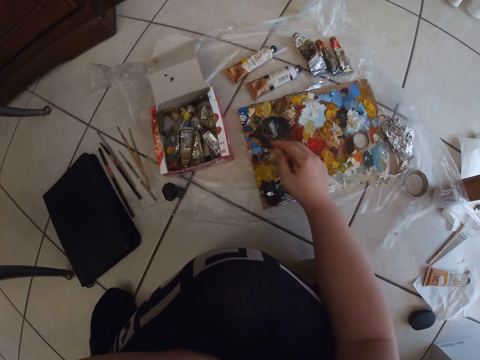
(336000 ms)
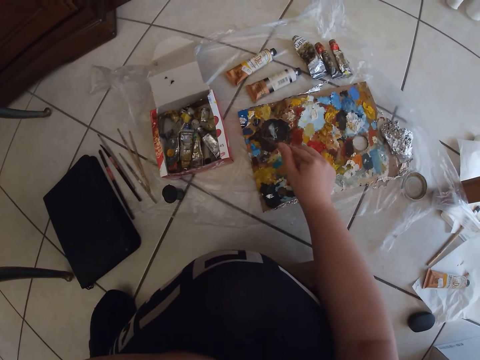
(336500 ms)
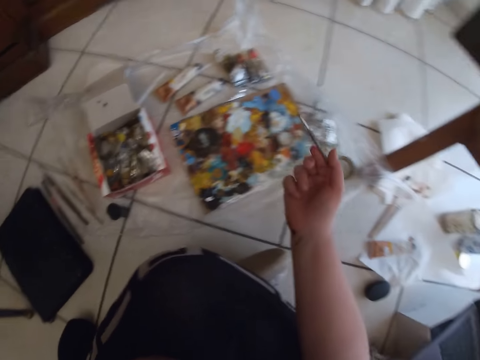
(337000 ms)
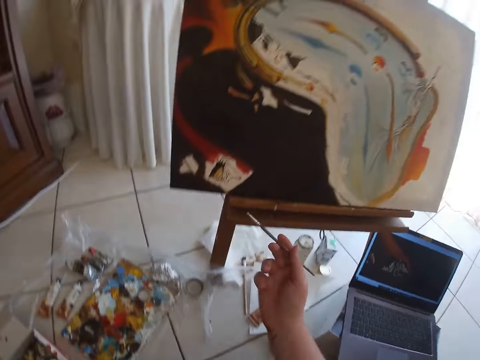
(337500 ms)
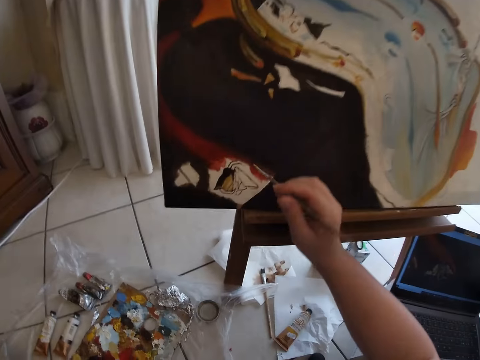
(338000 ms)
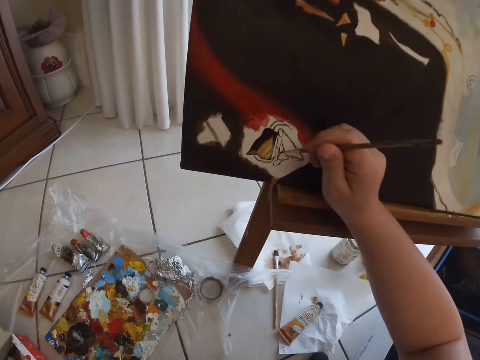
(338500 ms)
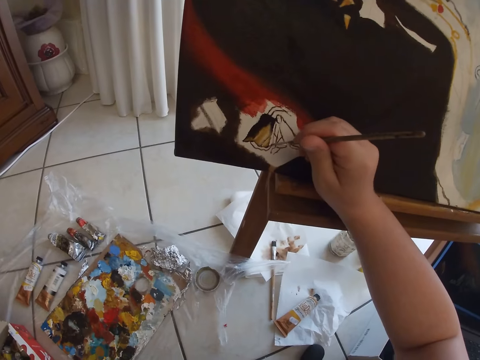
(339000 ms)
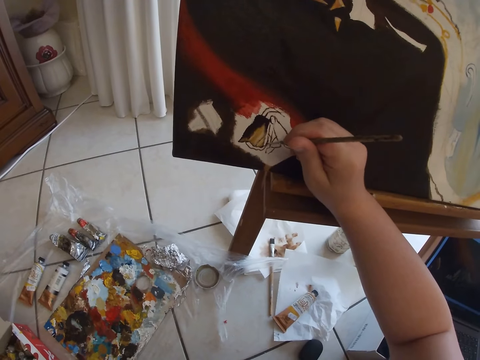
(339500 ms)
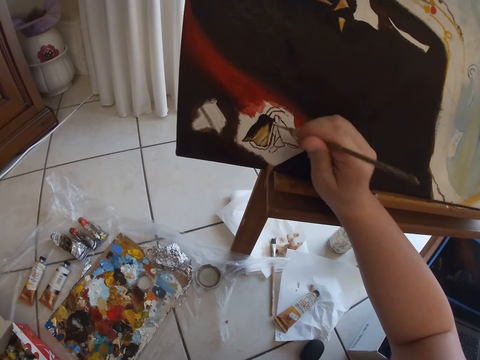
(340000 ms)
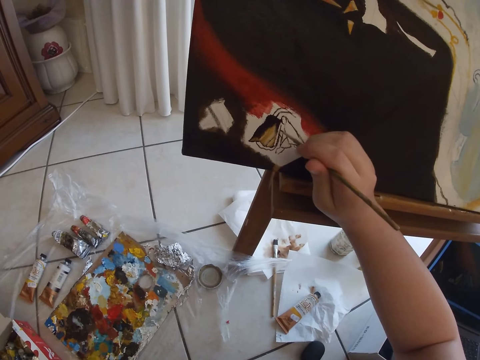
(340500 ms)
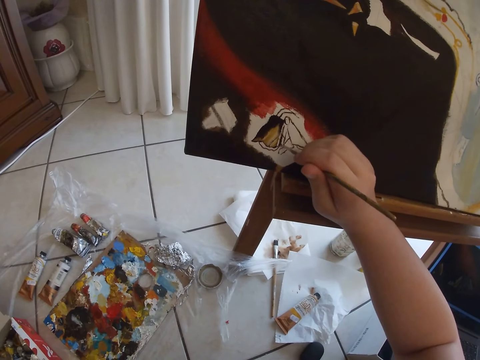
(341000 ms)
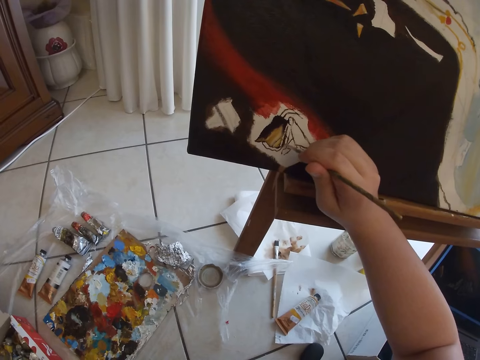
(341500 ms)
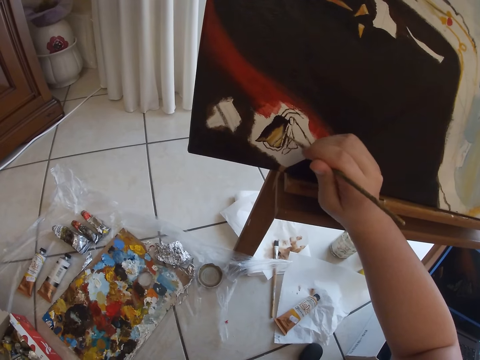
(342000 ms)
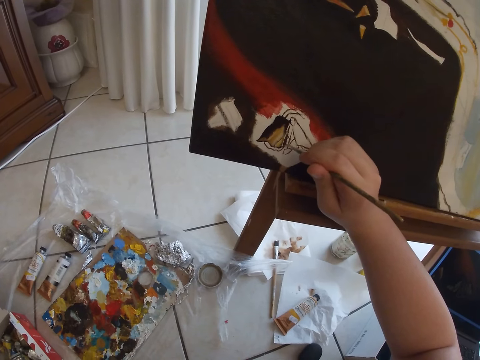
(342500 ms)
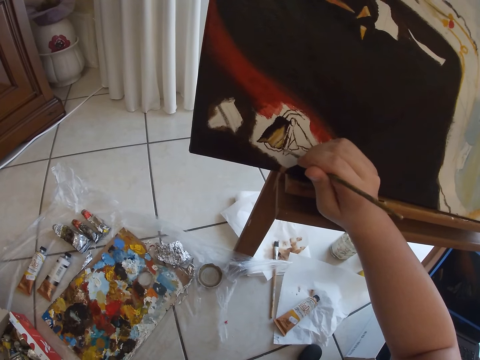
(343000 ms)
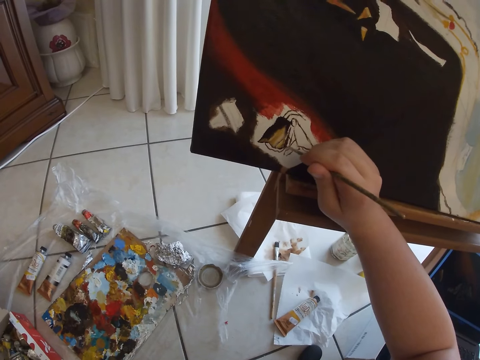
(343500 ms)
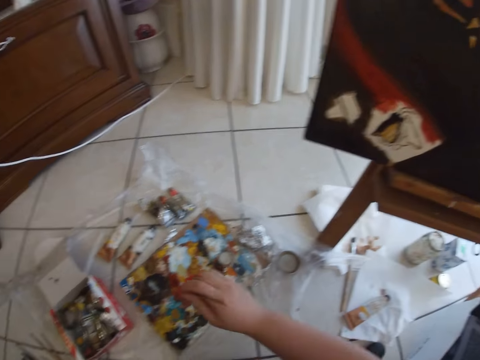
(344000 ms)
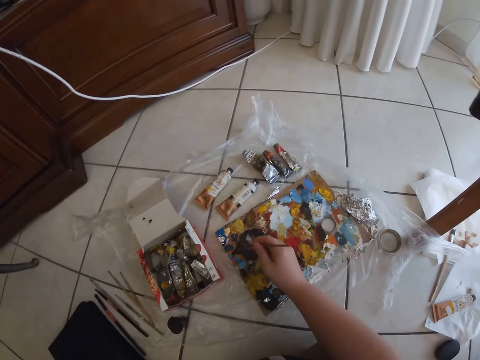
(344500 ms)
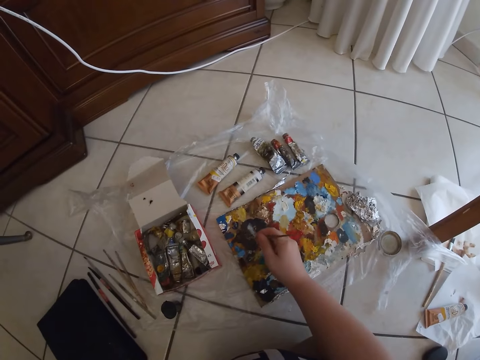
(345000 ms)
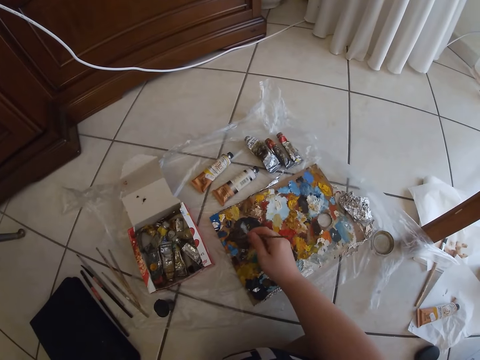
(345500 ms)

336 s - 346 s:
The camera wearer removes the paintbrush from the paint. She paints on the canvas with the paintbrush in her right hand. She dabs the paintbrush on some paint in the palette on the floor.

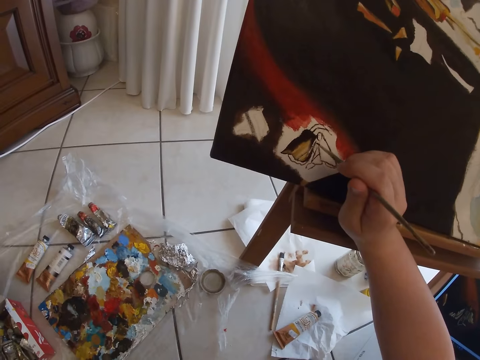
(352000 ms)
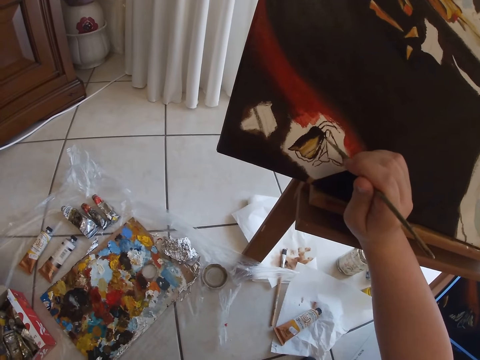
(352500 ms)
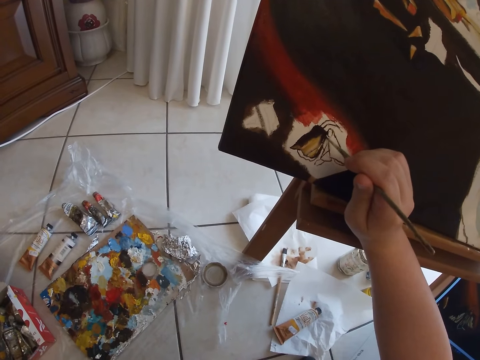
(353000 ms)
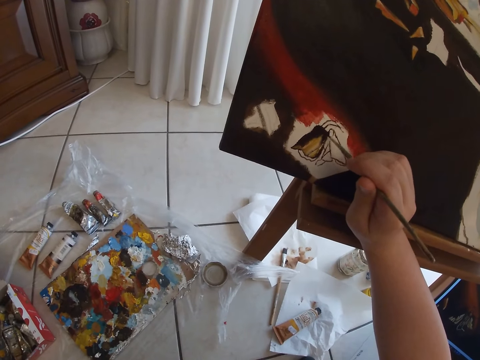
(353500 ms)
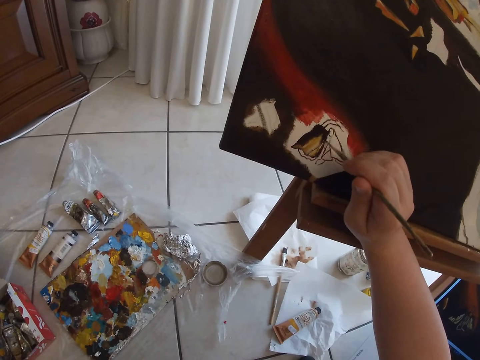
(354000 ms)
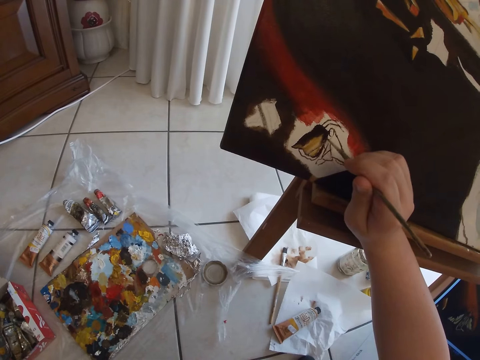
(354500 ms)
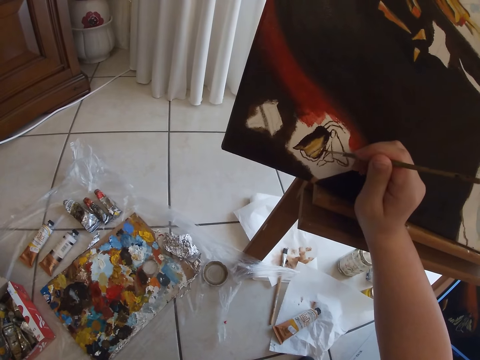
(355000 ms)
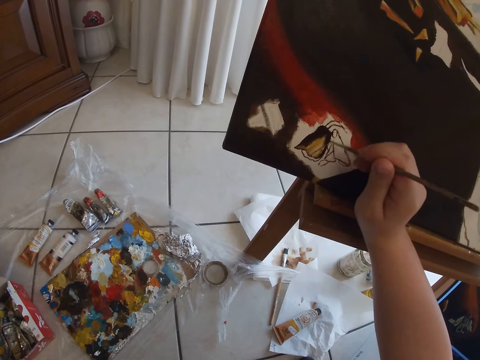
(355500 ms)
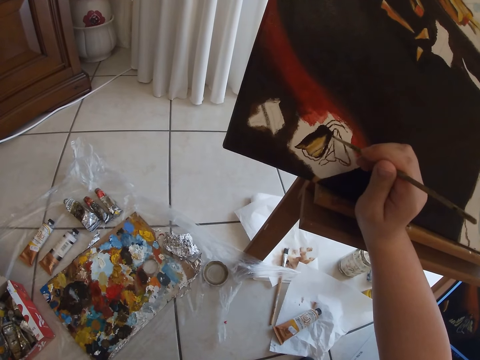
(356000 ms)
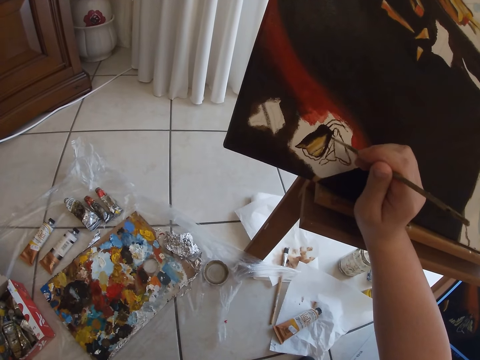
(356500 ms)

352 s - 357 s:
The camera wearer paints on the canvas with the paintbrush in her right hand.

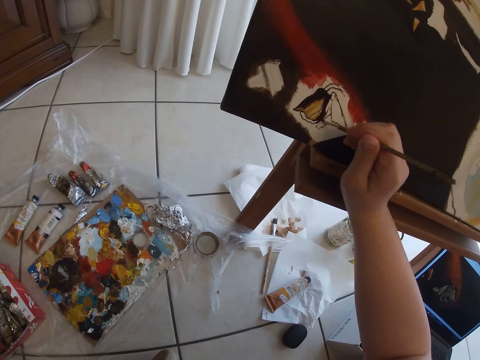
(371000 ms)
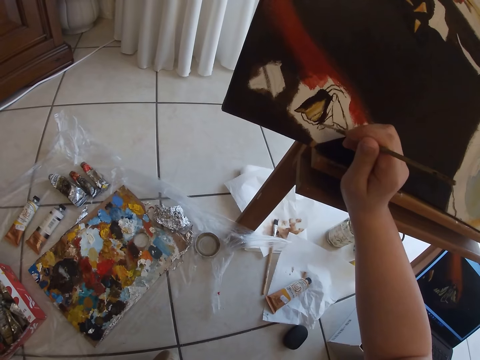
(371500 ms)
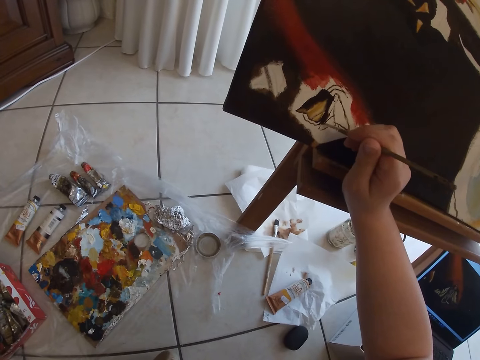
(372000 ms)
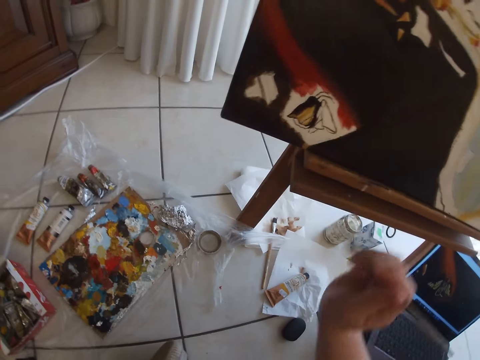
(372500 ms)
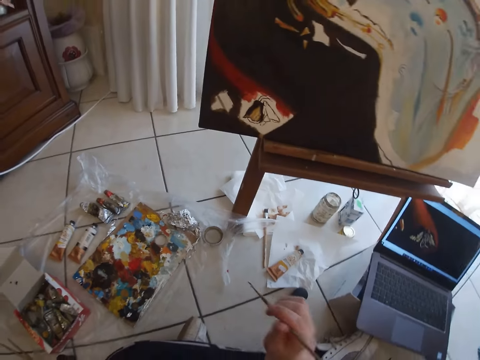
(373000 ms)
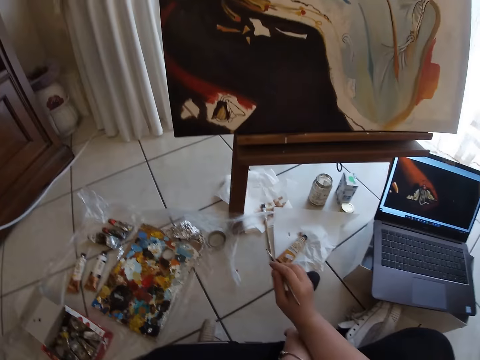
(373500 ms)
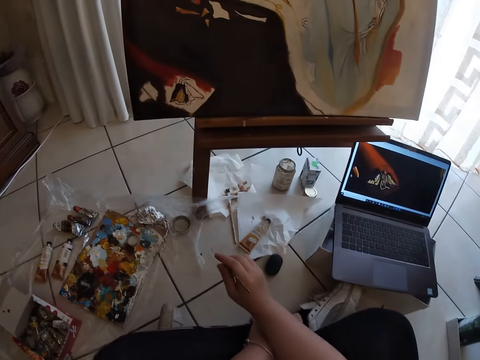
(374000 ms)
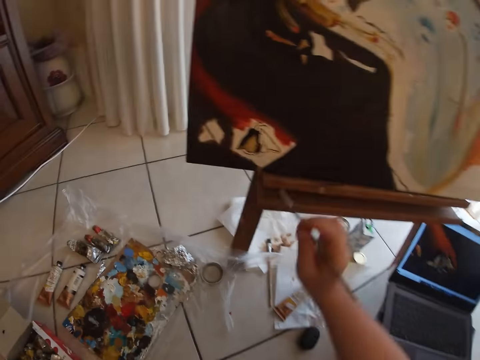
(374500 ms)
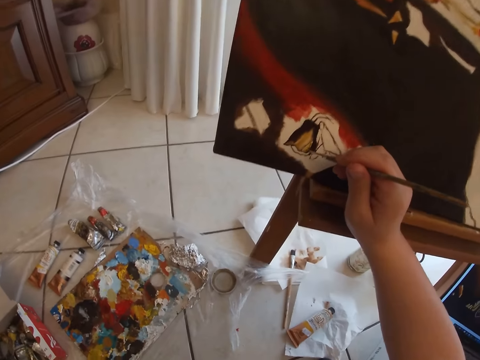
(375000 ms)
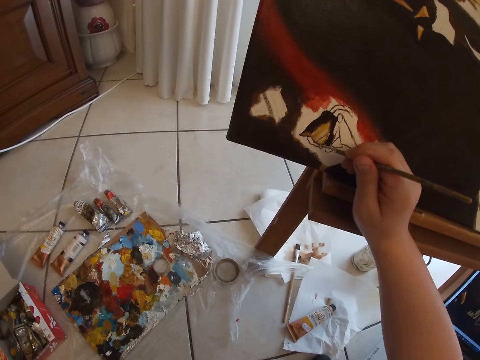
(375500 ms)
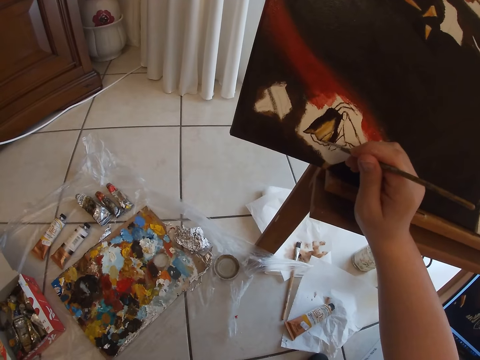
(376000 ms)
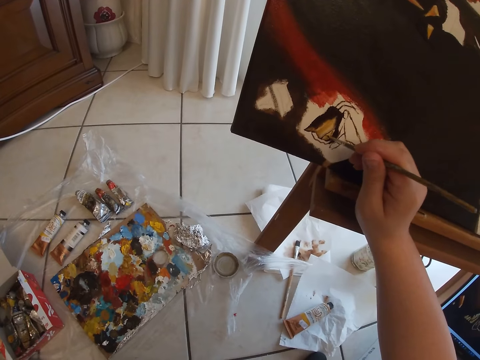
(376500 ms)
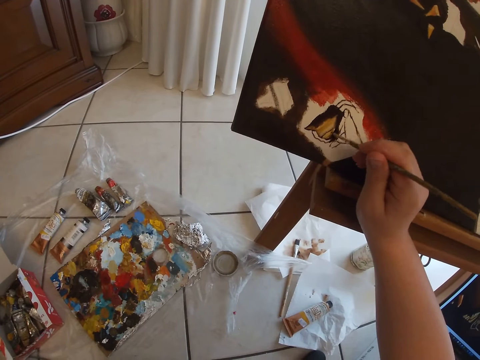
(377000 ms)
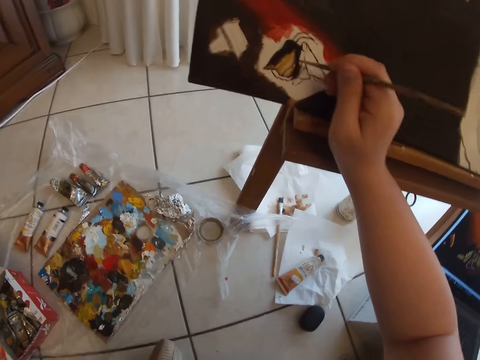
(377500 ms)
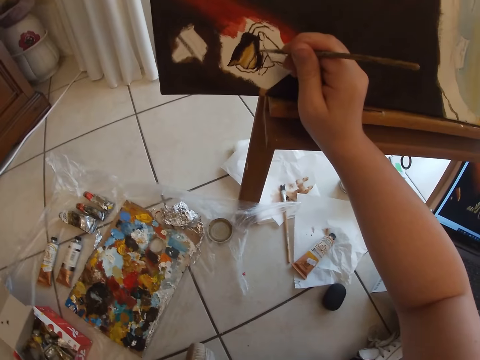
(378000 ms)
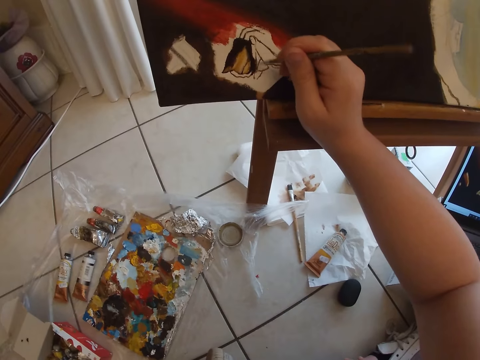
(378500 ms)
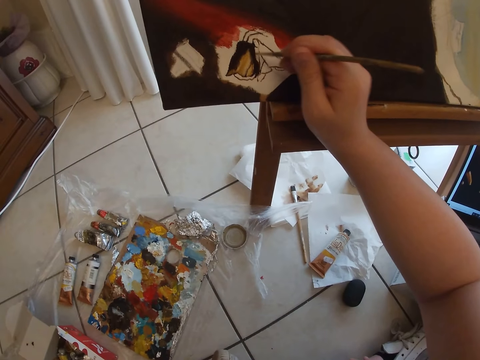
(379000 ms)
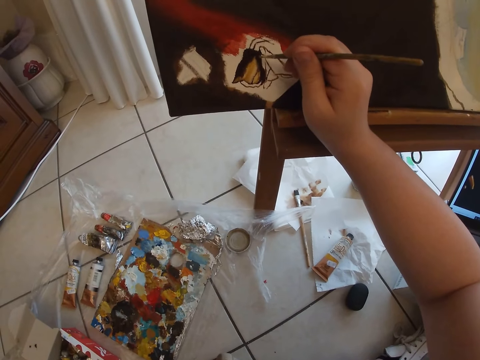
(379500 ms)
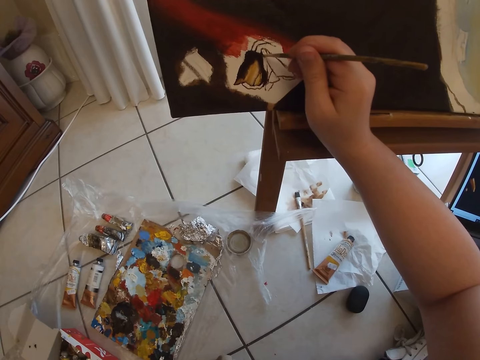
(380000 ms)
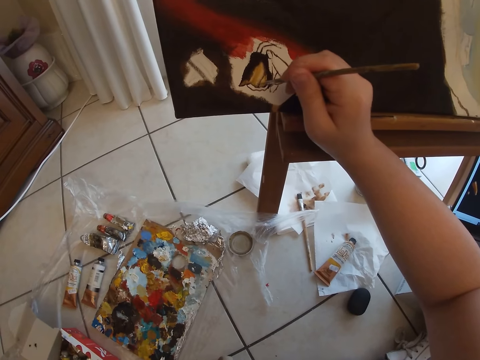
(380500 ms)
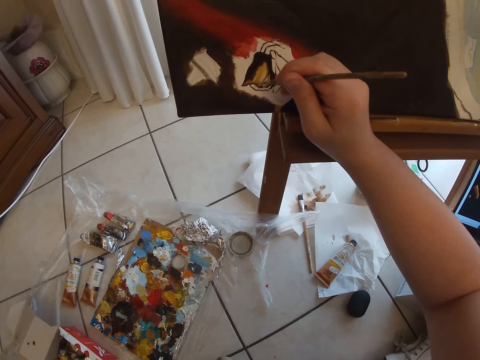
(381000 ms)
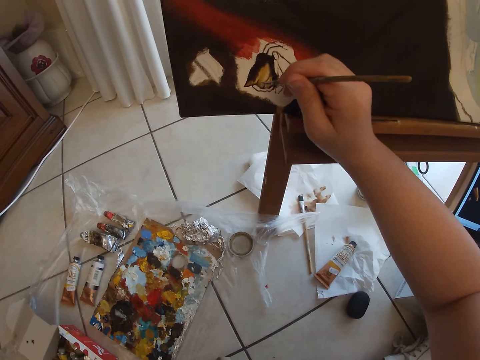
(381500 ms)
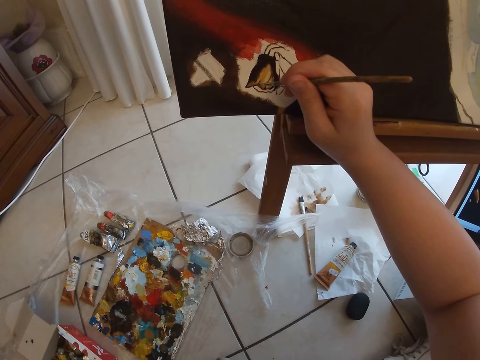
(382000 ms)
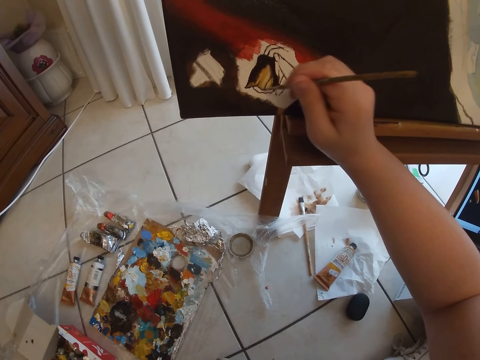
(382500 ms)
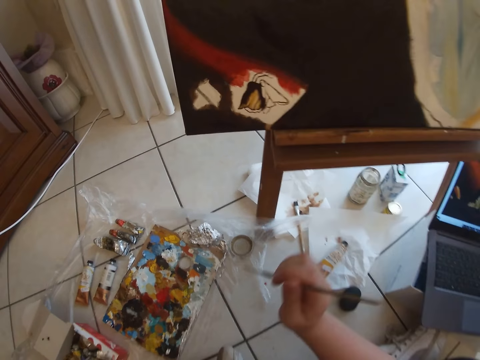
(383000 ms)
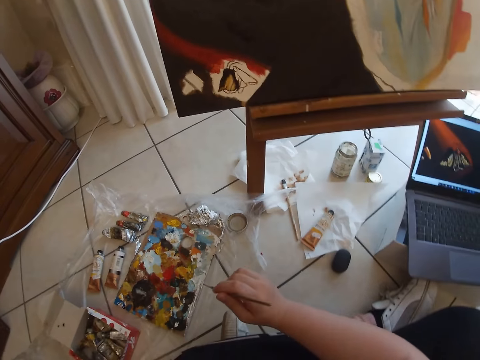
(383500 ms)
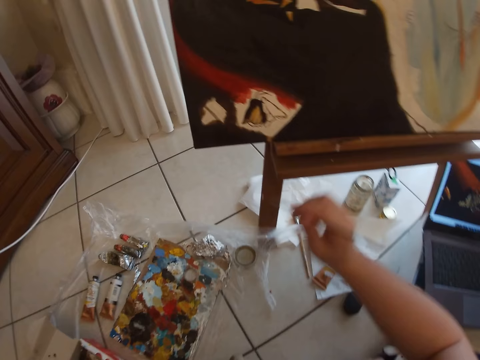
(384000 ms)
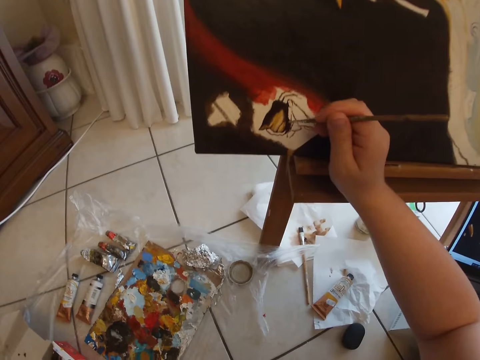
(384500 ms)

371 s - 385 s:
The camera wearer removes the paintbrush in her right hand from the canvas. She paints on the canvas with the paintbrush in her right hand. She removes the paintbrush in her right hand from the canvas.
